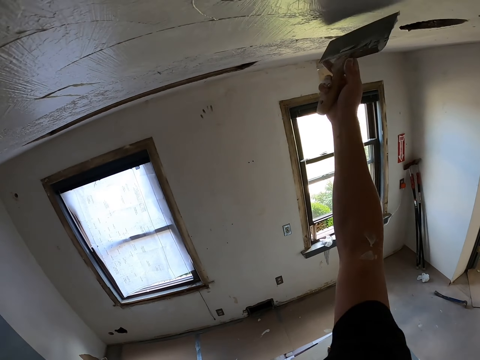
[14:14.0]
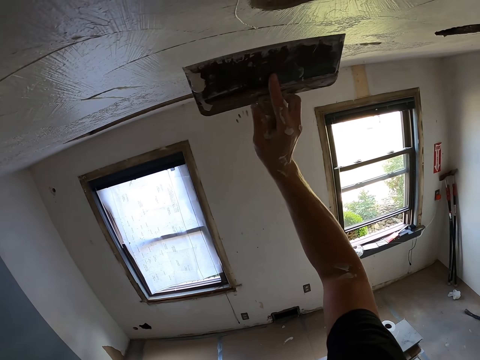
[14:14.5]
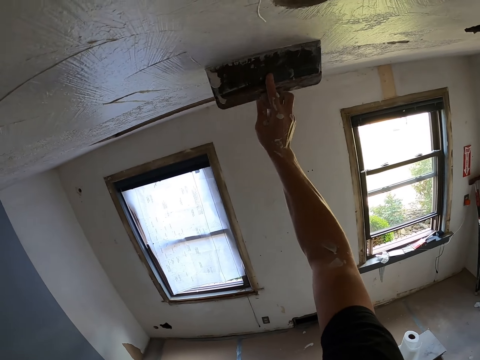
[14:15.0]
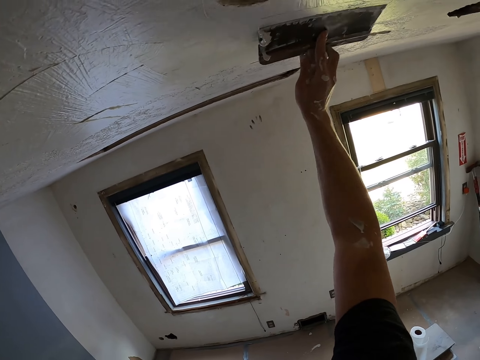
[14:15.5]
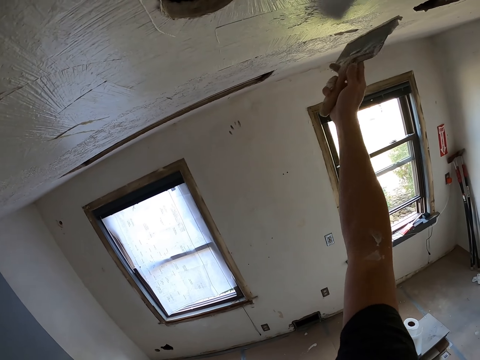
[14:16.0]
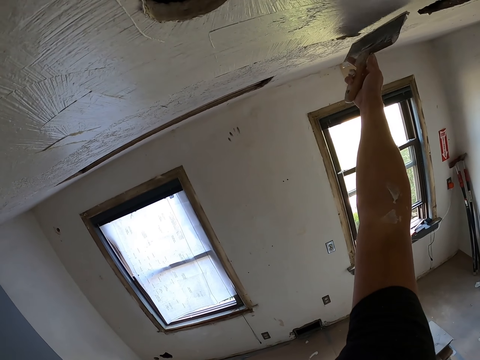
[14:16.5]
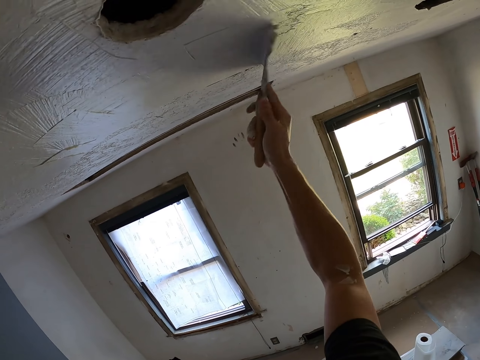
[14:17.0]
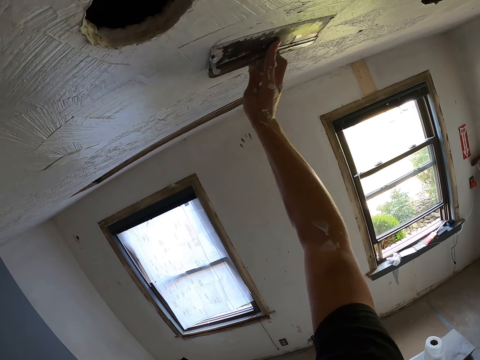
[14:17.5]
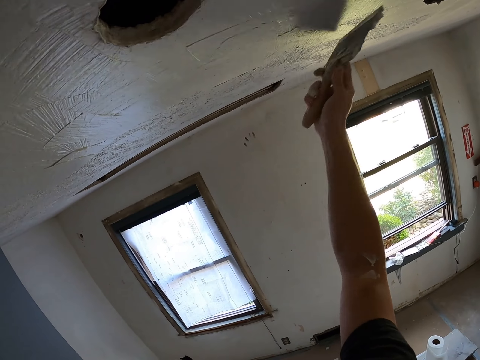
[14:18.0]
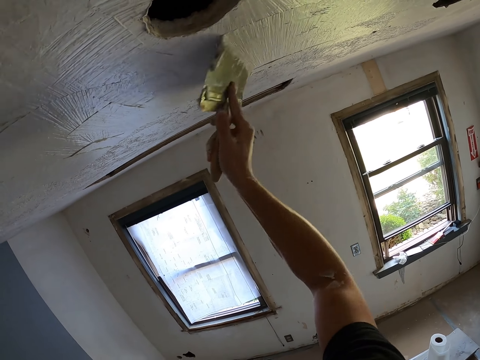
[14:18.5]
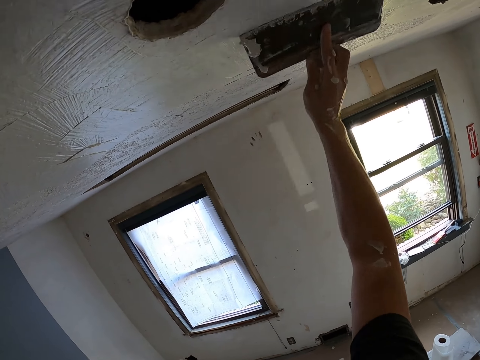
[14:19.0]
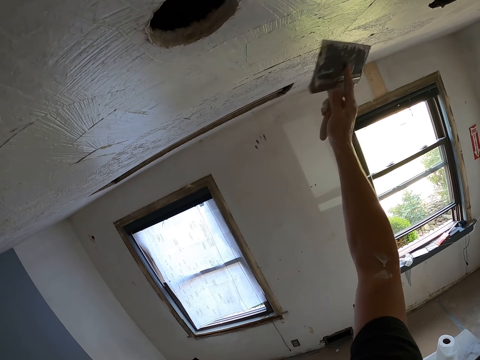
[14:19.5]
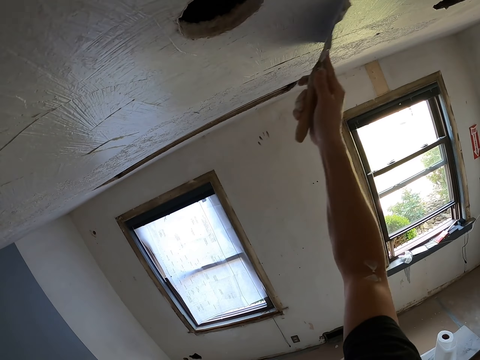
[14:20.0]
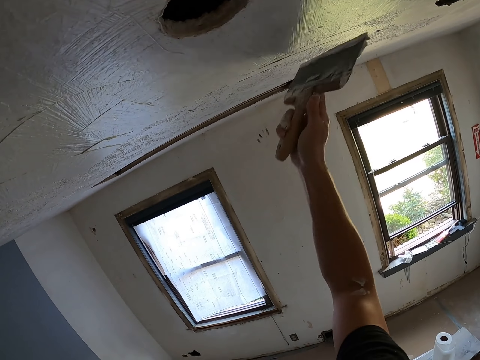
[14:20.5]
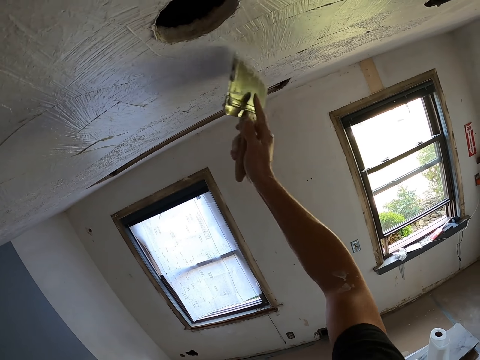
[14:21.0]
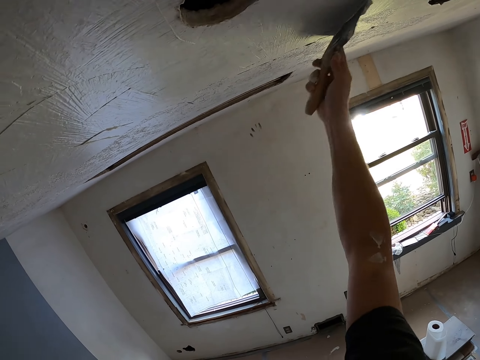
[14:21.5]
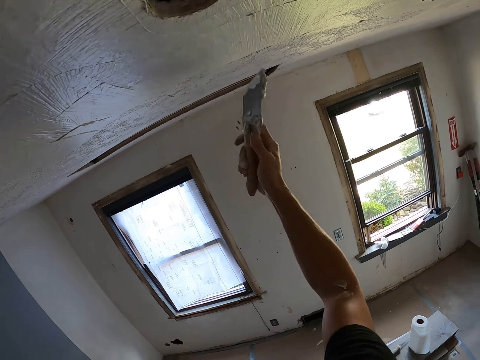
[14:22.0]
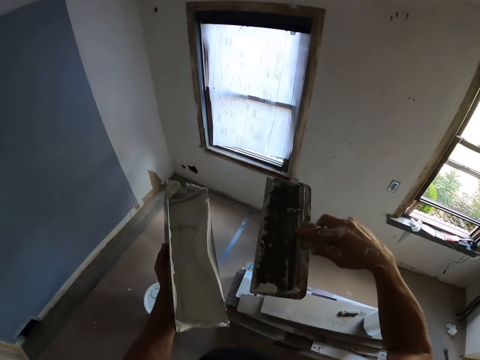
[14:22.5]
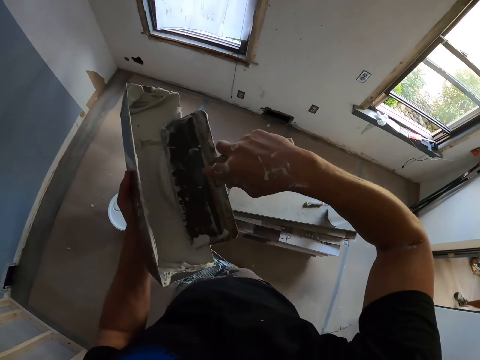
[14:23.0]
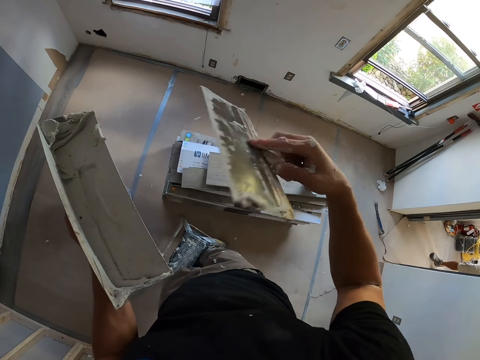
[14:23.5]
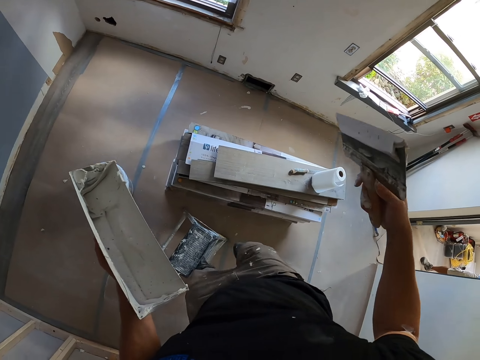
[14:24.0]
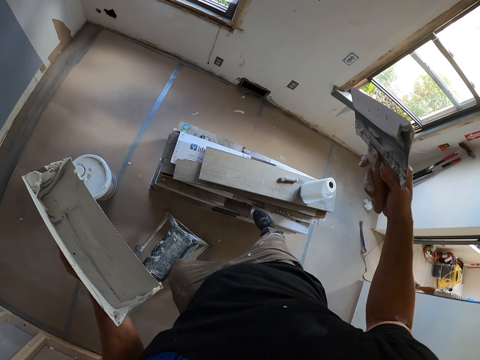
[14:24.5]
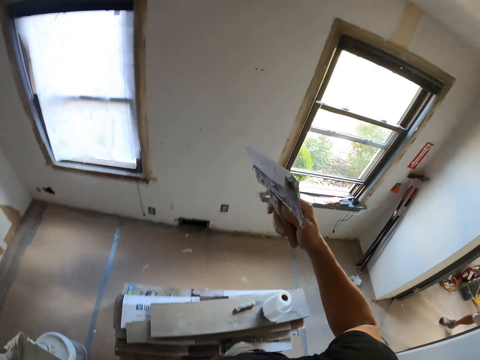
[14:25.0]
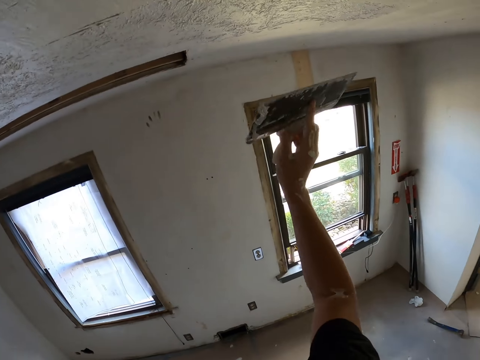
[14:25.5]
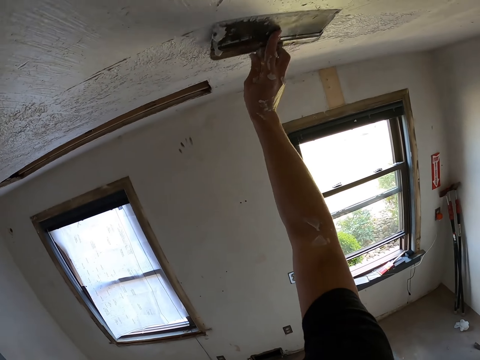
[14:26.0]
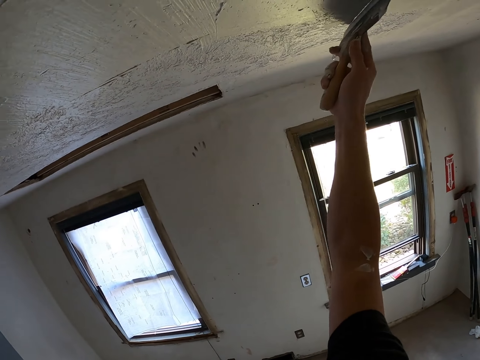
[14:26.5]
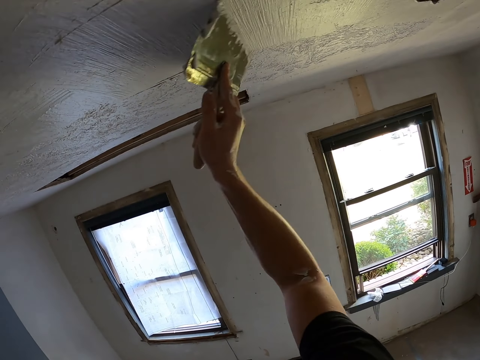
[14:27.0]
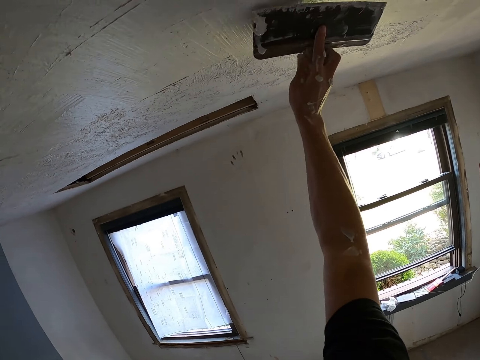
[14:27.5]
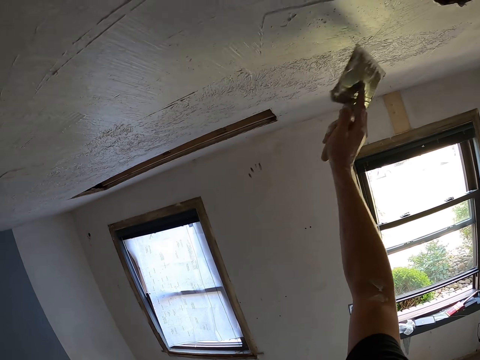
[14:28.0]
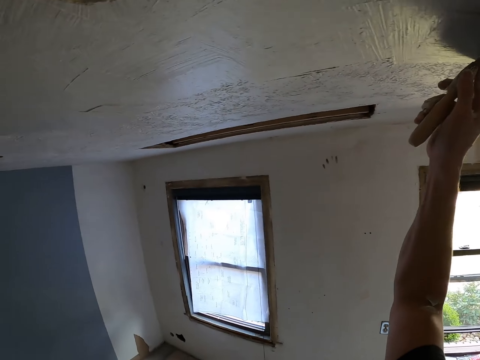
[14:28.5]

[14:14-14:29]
The camera wearer paints the house. They dip the paintbrush in the paint. They paint the ceiling.

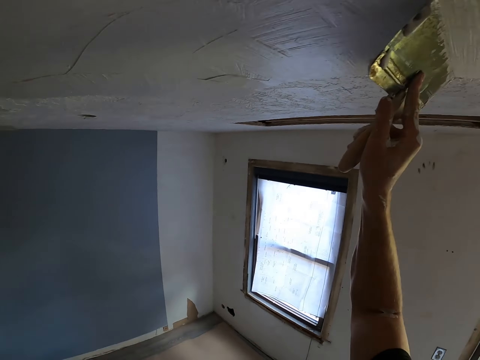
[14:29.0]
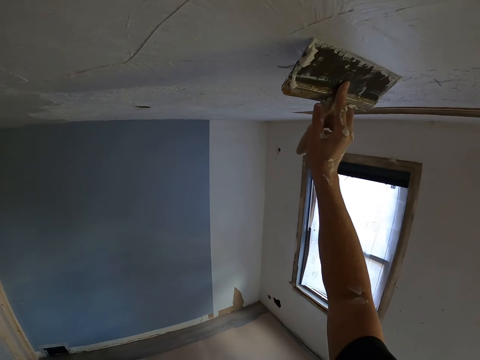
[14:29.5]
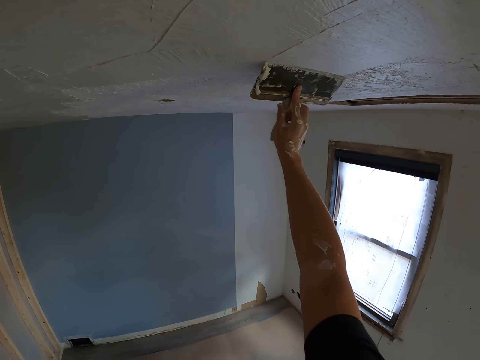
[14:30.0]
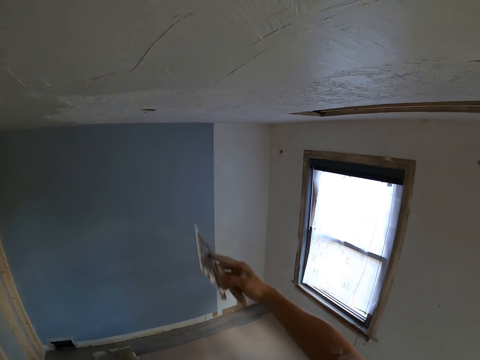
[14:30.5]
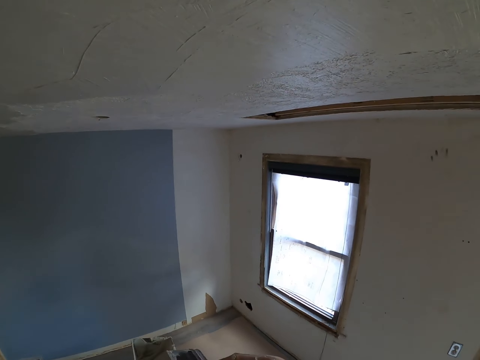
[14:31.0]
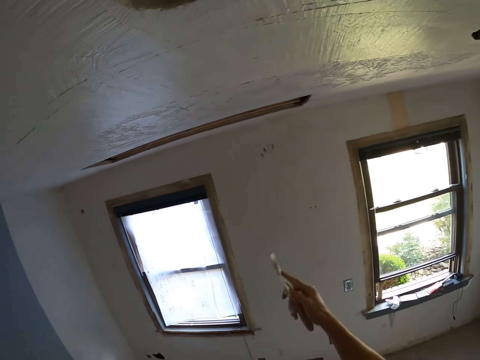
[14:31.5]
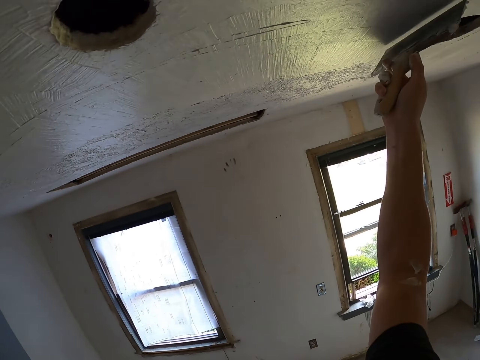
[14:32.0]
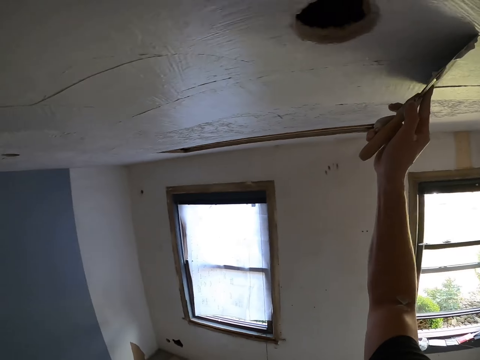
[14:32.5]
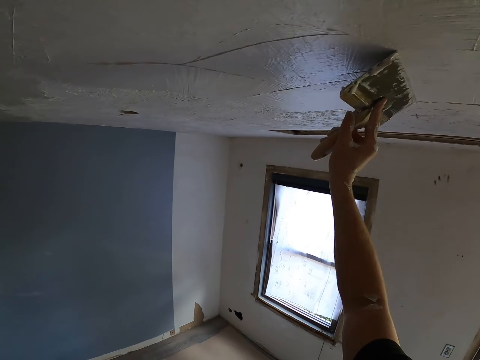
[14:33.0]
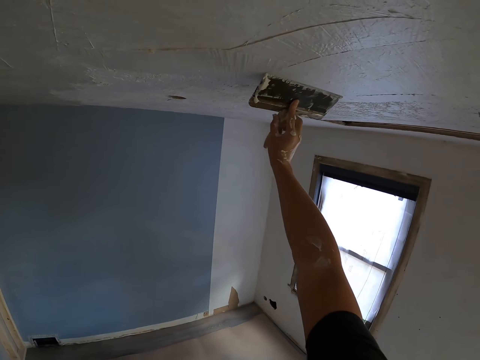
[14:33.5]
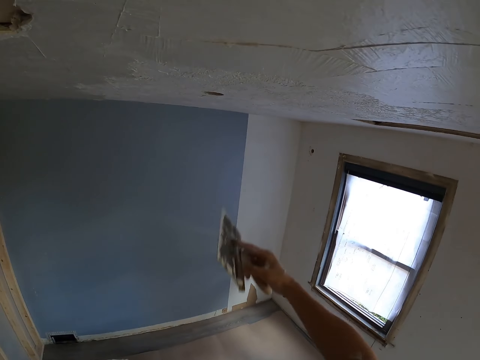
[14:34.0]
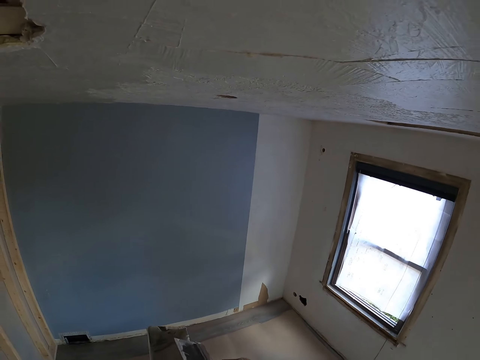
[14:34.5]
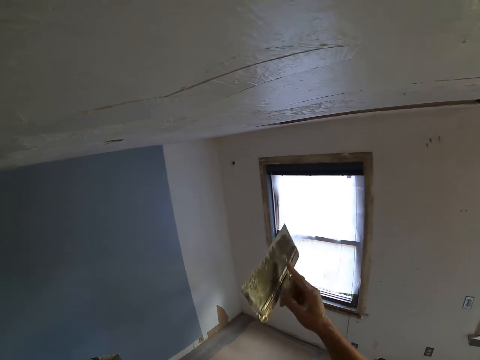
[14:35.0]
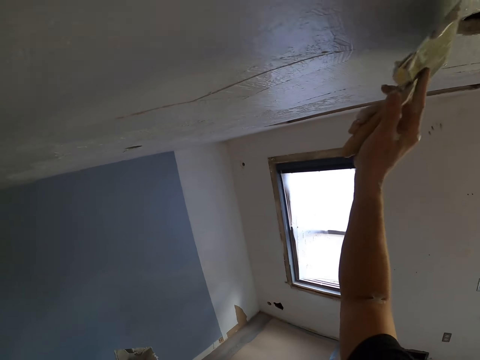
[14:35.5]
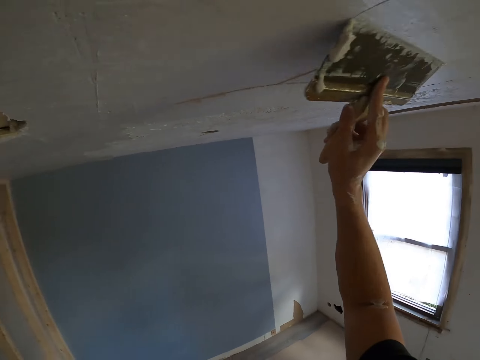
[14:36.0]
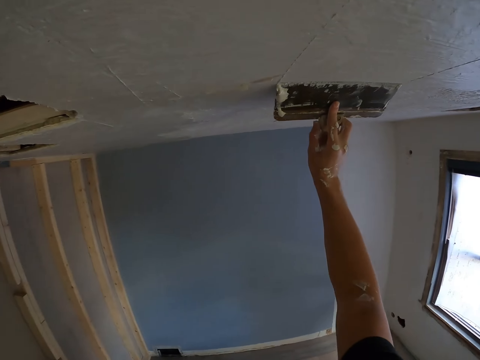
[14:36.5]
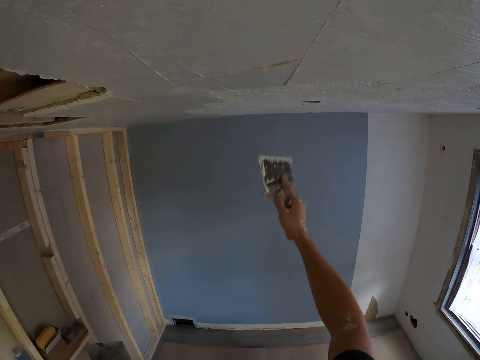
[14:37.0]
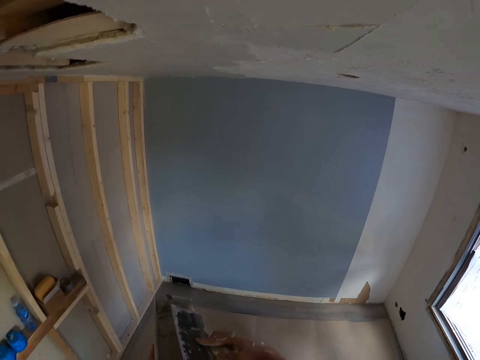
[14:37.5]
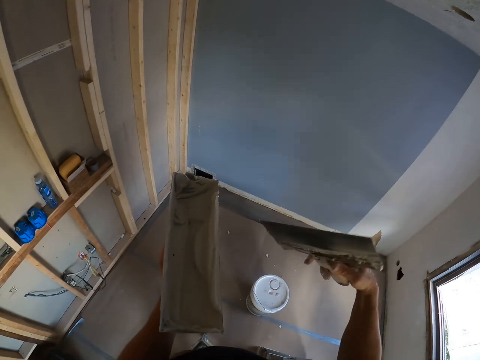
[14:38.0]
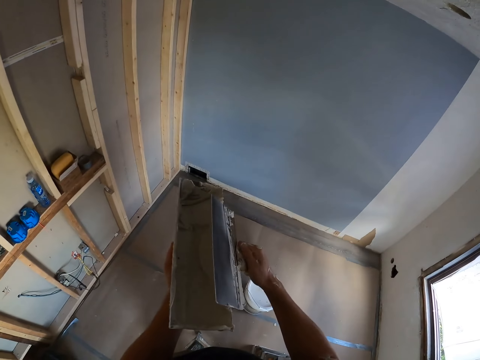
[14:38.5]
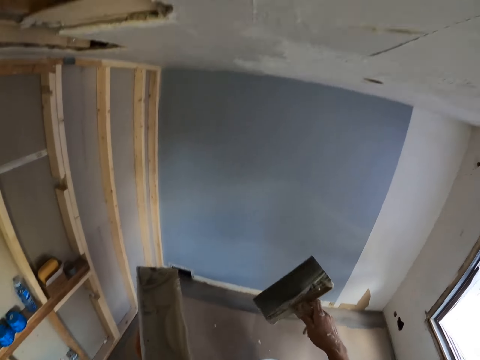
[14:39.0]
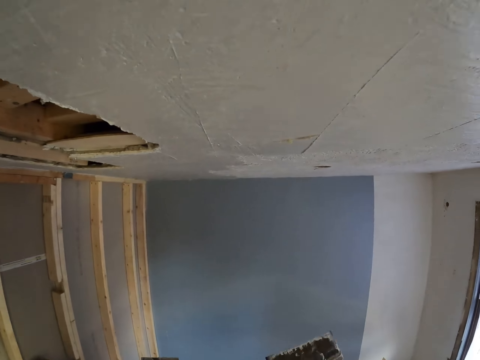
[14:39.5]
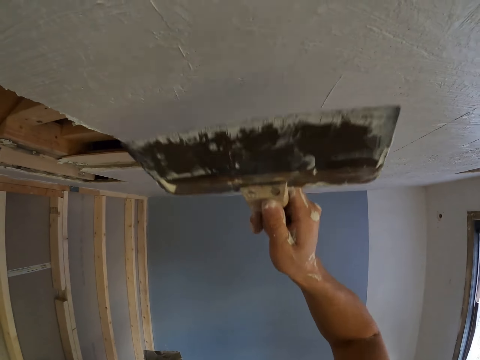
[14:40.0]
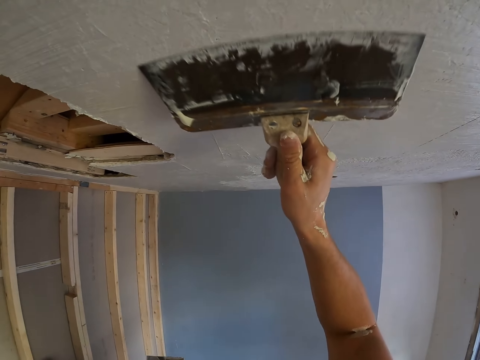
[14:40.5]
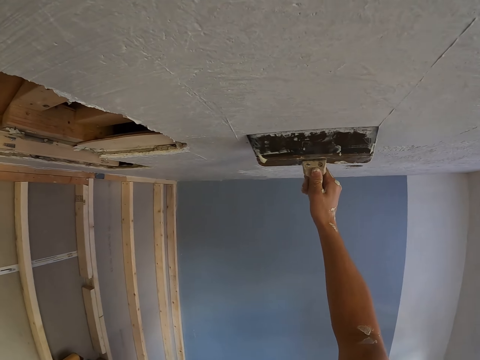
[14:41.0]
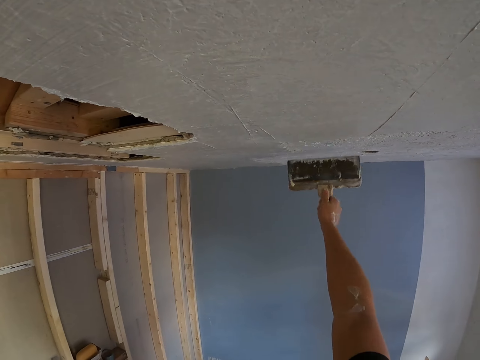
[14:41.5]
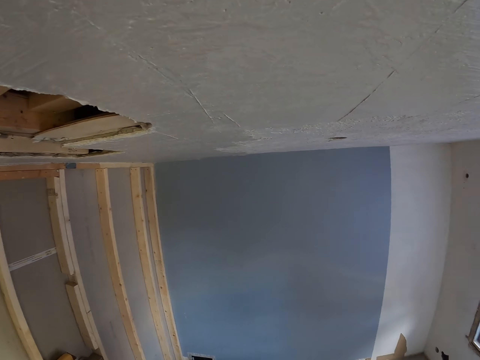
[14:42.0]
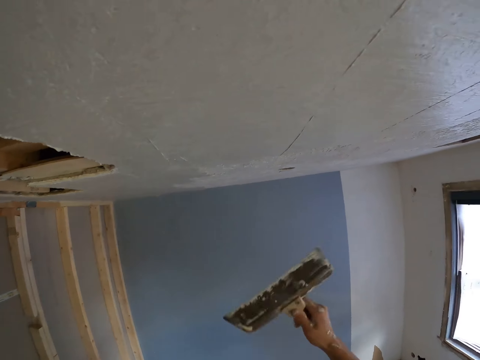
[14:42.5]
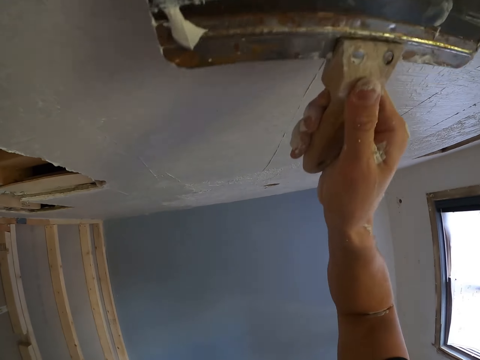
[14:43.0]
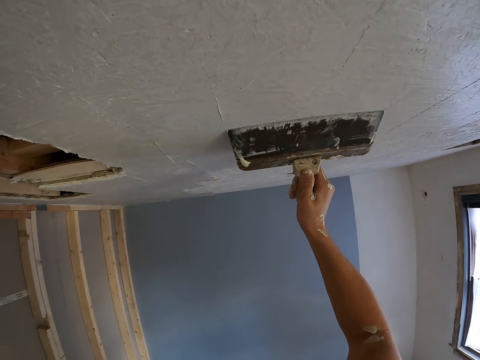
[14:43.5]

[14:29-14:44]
The camera wearer picks the paint. They paint the house. They dip the paintbrush in the paint and paint the ceiling. They wipe paint off the paintbrush or scraper putty knife. They paint the ceiling.
